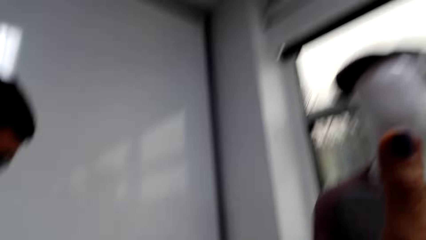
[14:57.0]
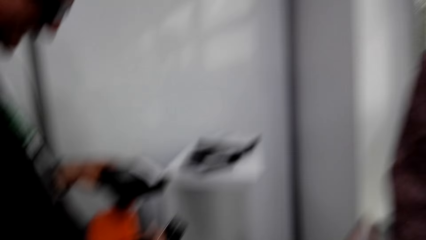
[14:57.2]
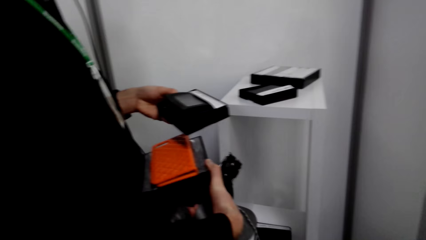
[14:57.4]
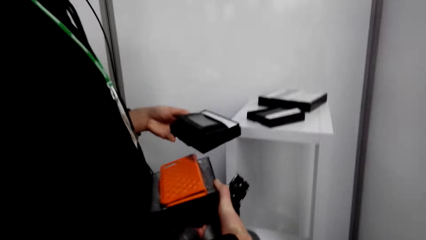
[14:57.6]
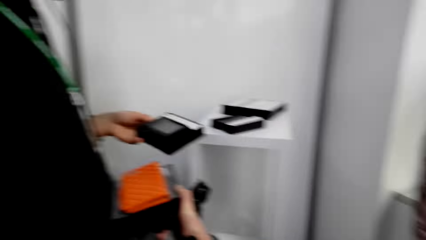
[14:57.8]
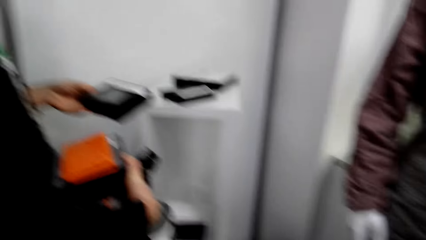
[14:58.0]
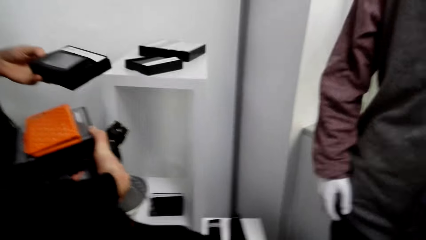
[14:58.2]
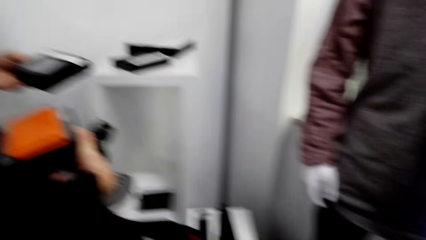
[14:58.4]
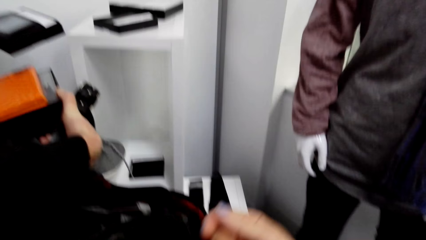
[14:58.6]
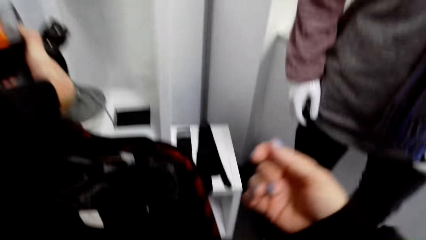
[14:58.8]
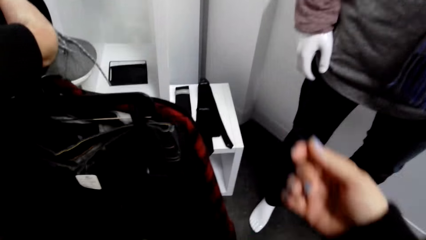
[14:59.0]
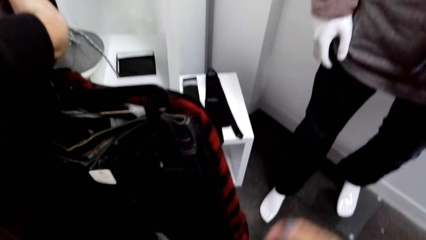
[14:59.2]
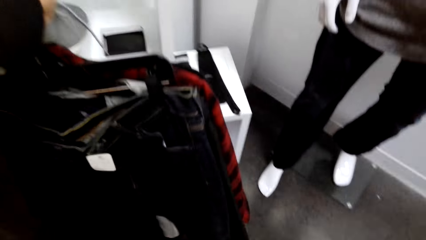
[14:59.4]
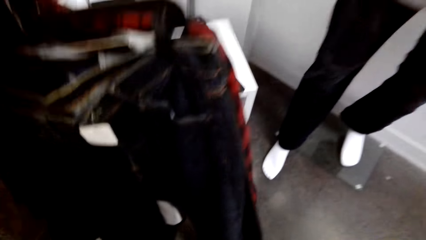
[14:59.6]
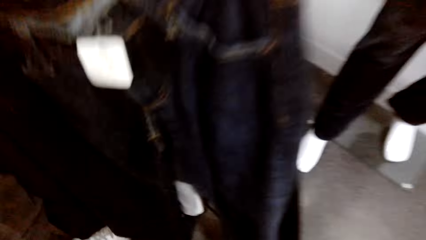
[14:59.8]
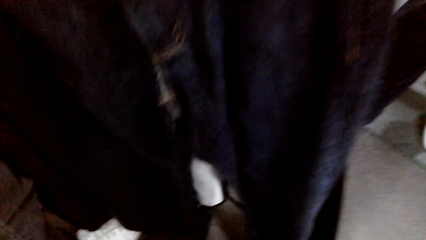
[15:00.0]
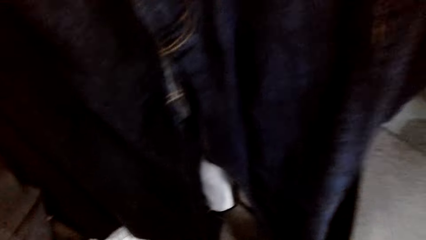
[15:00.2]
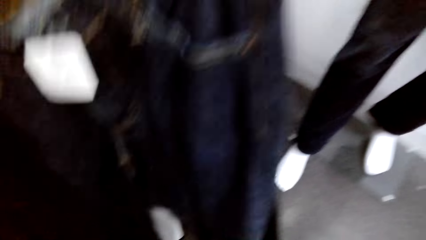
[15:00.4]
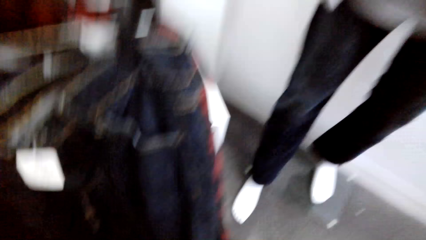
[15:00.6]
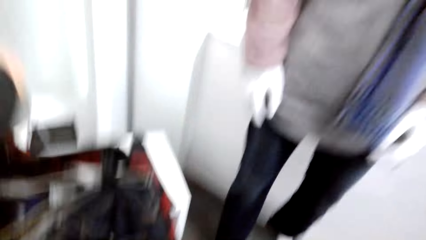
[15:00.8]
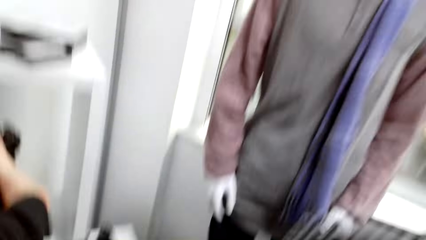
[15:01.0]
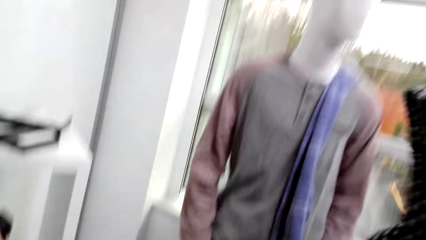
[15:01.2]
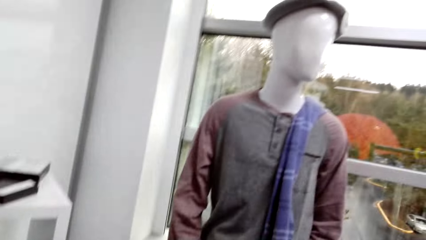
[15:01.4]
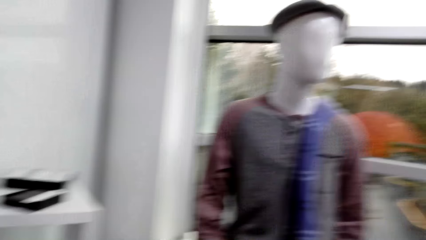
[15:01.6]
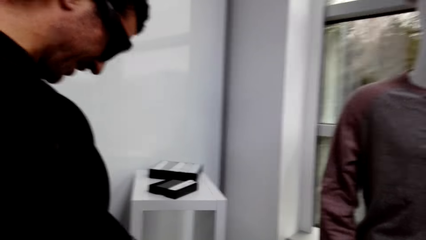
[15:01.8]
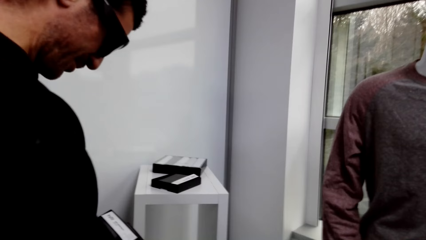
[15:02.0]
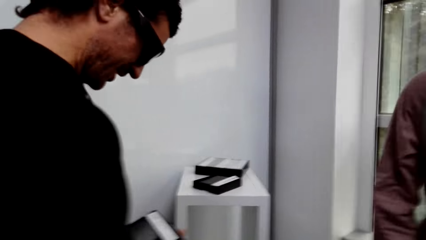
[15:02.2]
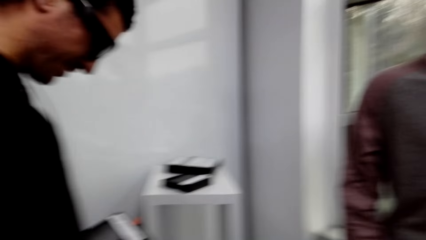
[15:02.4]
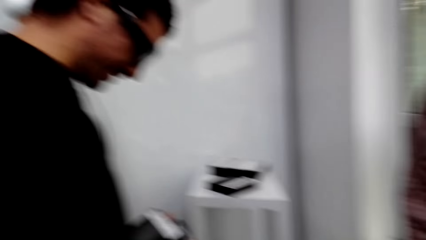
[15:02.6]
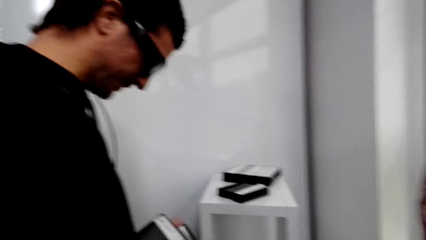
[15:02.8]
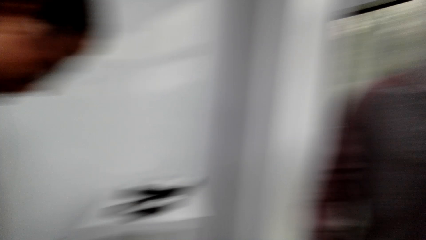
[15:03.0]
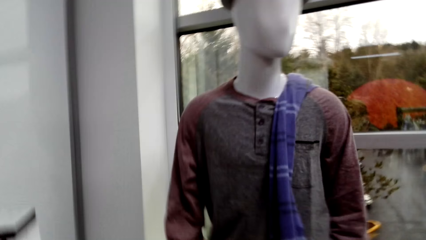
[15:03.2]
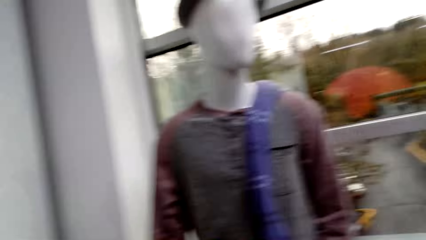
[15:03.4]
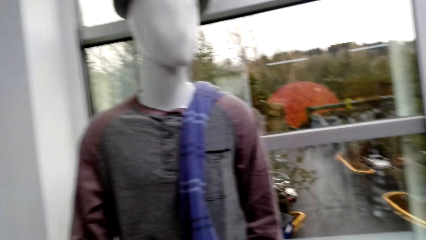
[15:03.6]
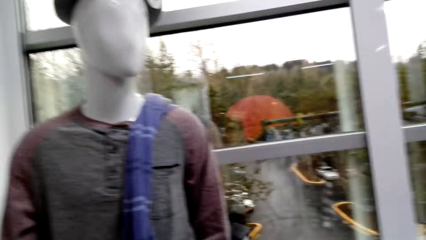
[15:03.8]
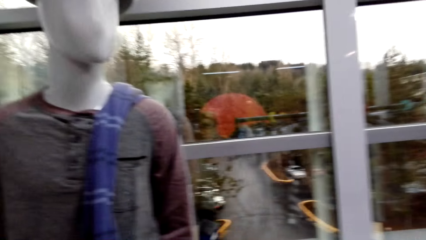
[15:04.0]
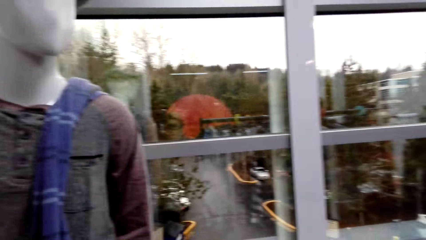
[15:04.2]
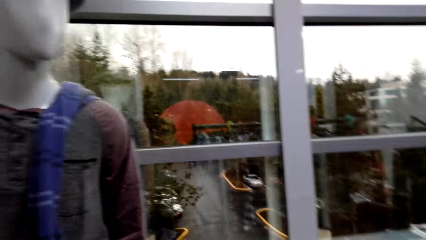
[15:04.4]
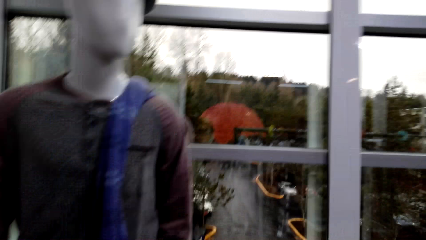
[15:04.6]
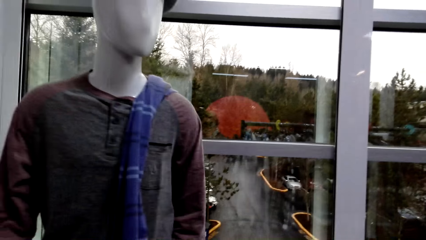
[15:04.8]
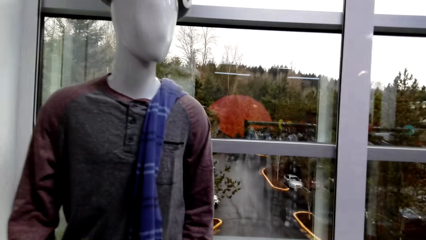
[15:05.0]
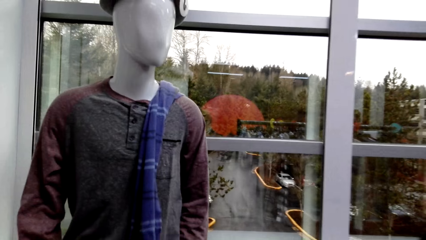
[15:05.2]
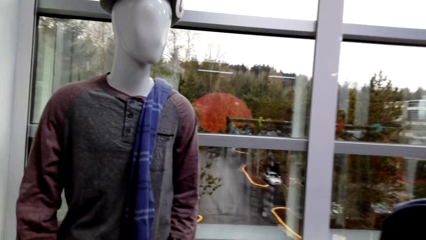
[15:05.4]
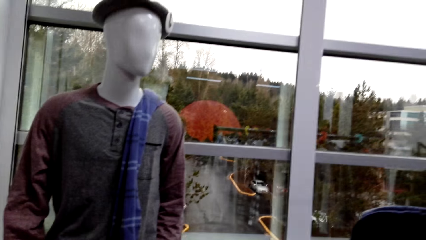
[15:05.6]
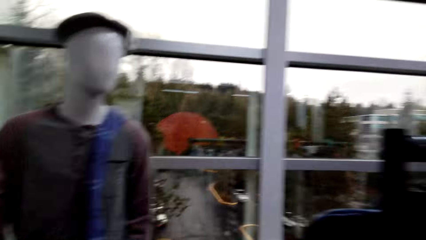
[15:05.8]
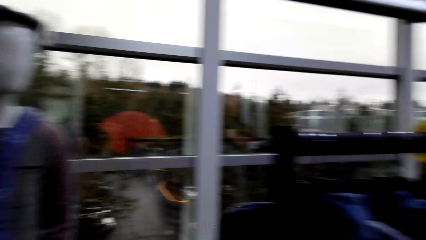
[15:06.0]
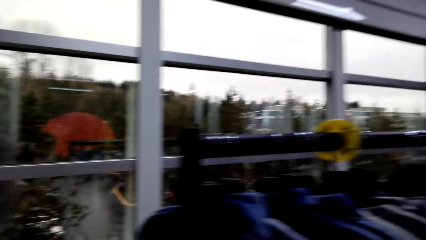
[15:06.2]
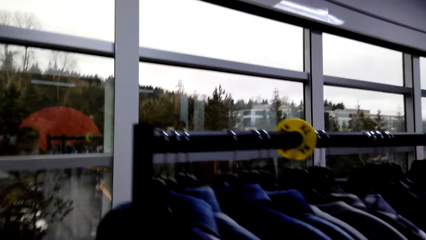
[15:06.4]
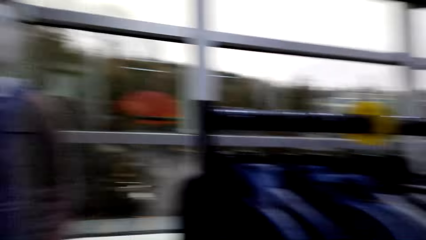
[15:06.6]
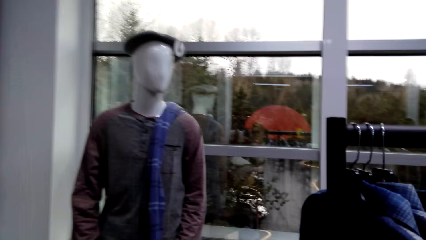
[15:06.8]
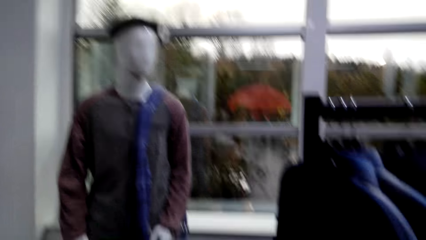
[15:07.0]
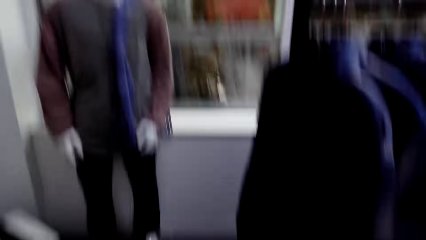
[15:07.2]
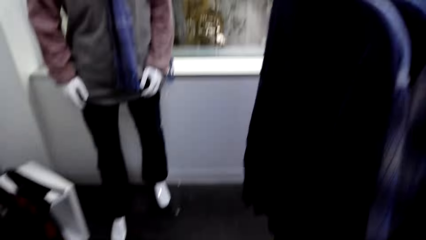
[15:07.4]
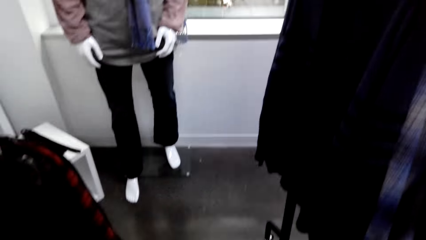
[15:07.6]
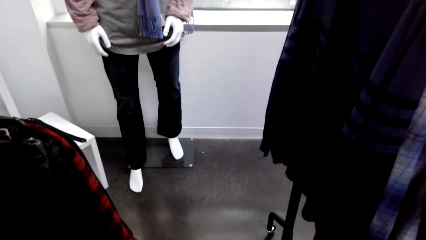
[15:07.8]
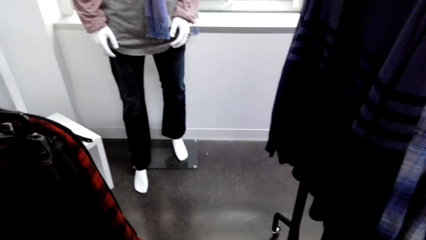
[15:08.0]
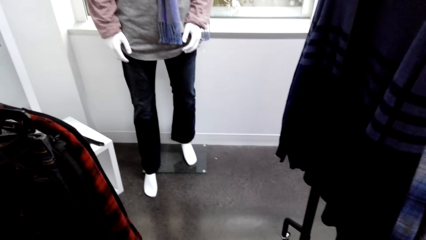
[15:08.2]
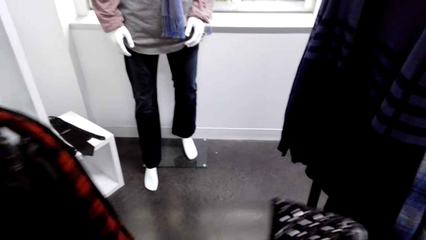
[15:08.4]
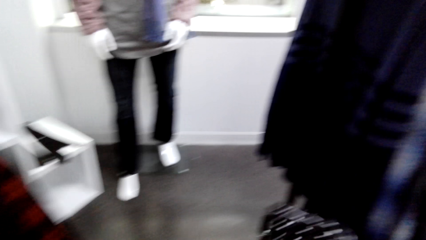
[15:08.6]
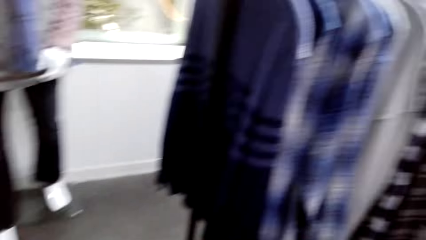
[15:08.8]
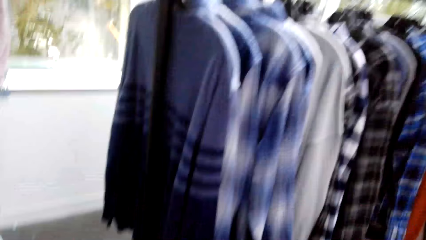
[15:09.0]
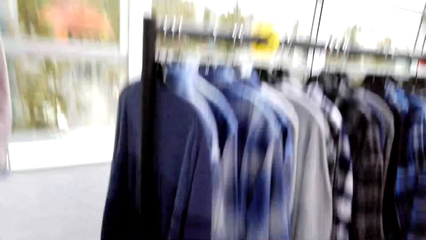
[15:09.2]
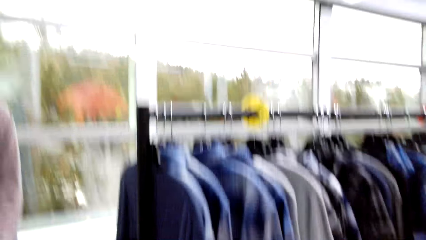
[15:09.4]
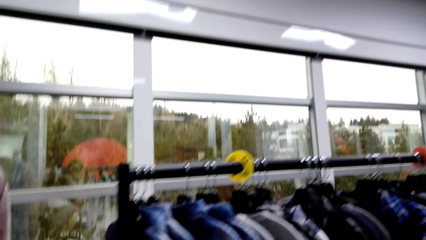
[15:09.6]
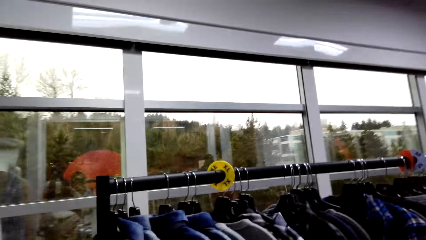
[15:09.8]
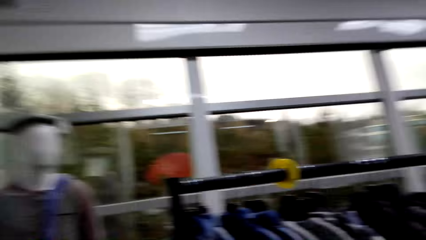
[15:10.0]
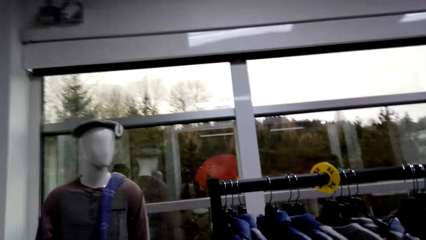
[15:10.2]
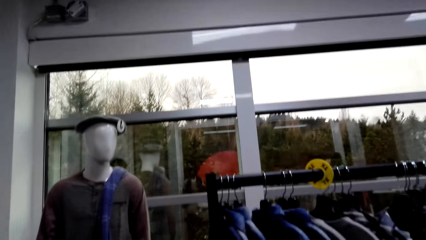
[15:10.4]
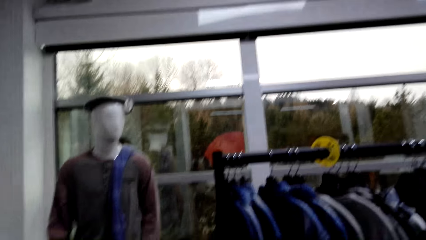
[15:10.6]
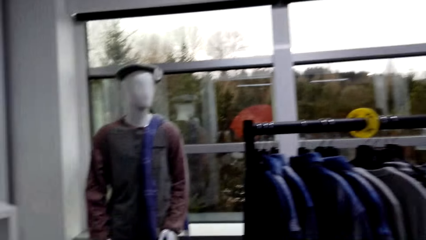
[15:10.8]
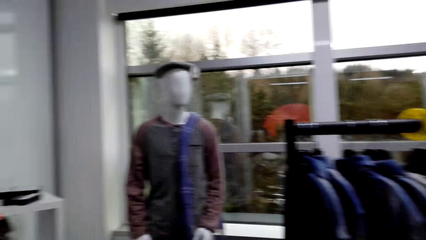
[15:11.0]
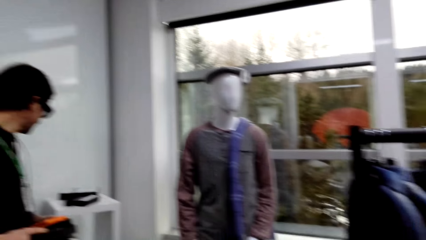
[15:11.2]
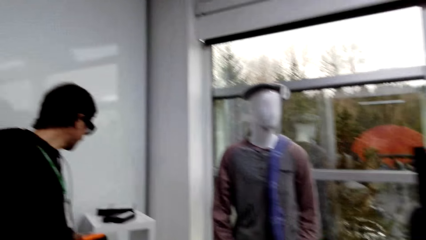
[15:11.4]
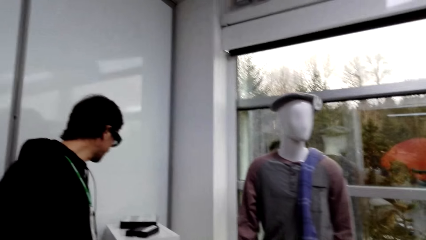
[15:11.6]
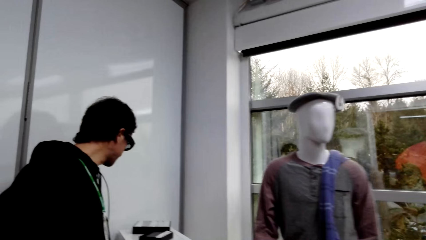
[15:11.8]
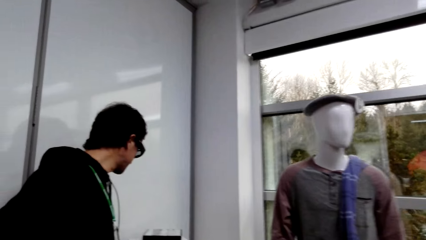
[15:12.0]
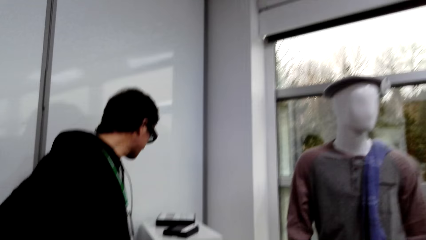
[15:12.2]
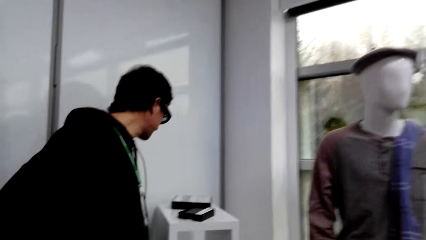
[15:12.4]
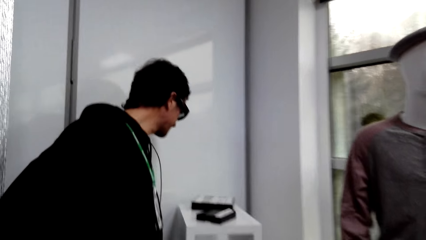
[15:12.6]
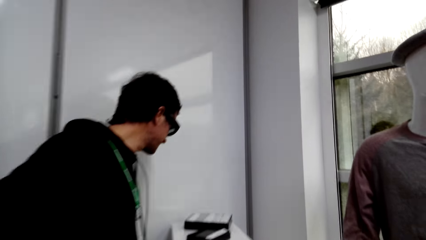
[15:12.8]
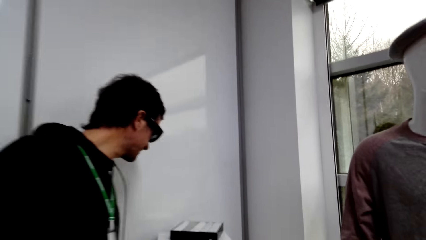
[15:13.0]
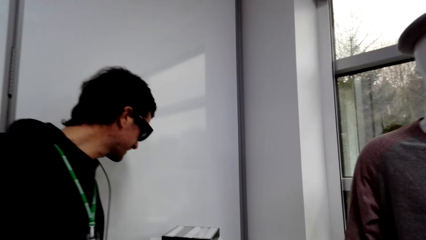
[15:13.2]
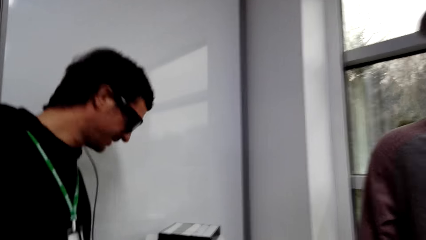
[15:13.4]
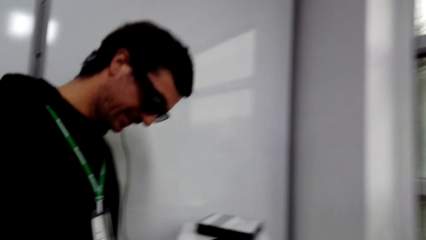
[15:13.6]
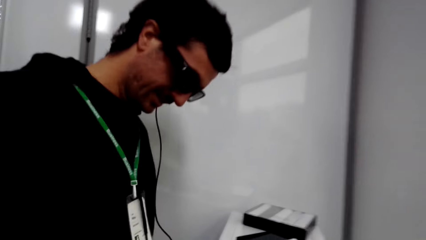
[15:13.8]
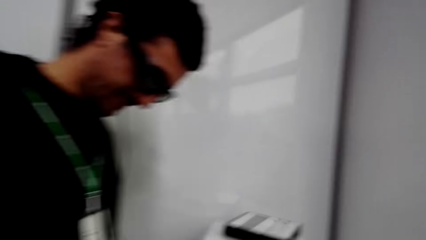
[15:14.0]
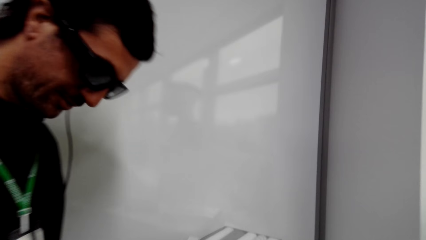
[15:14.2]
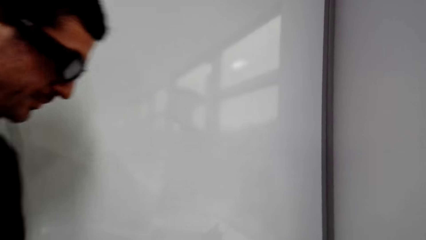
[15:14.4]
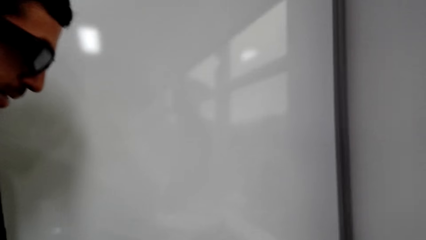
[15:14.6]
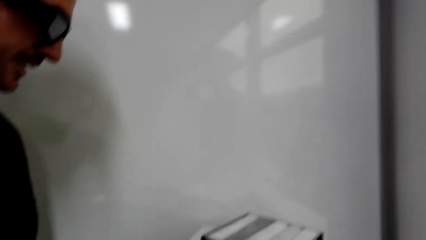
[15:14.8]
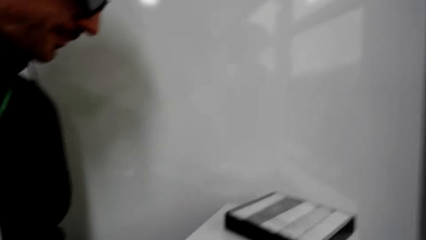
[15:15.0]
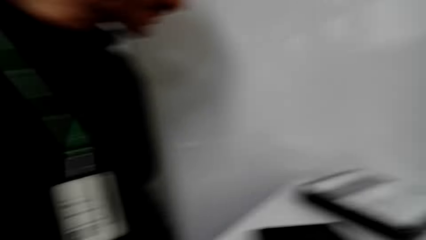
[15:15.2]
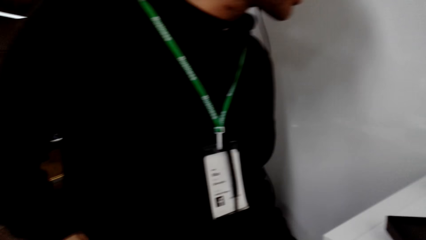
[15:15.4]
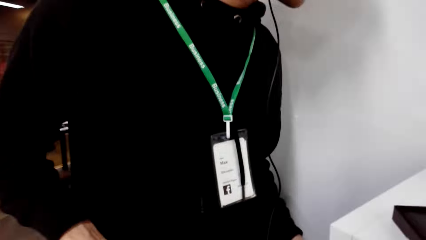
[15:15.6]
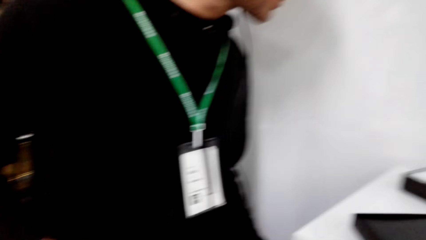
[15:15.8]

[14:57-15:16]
The camera wearer looks around the store. The male converses with the camera wearer. The camera wearer looks around the store. The male converses with the camera wearer.
